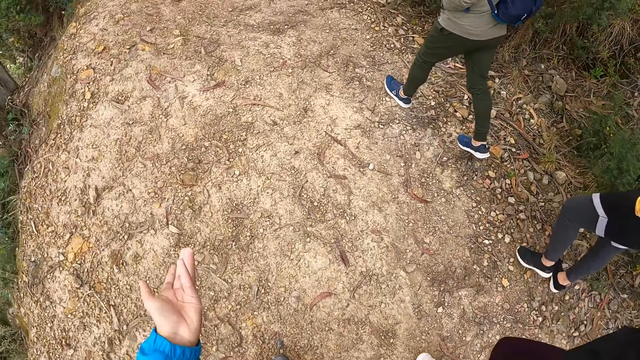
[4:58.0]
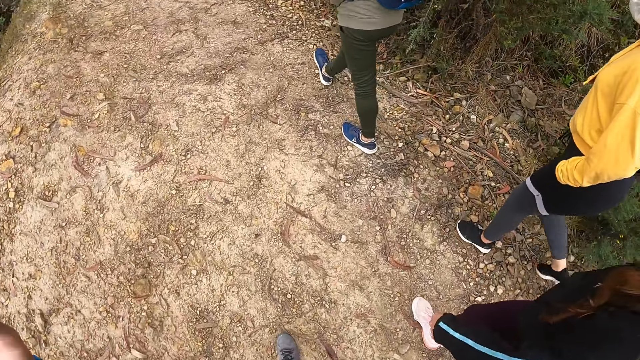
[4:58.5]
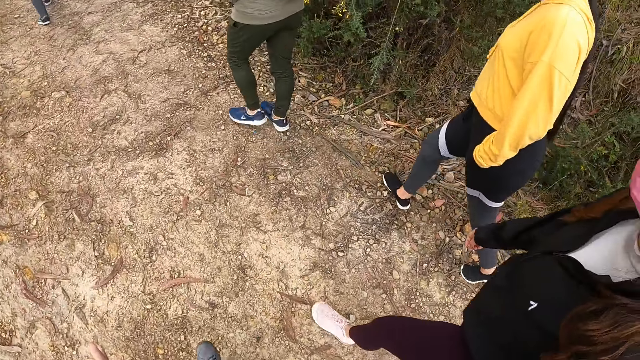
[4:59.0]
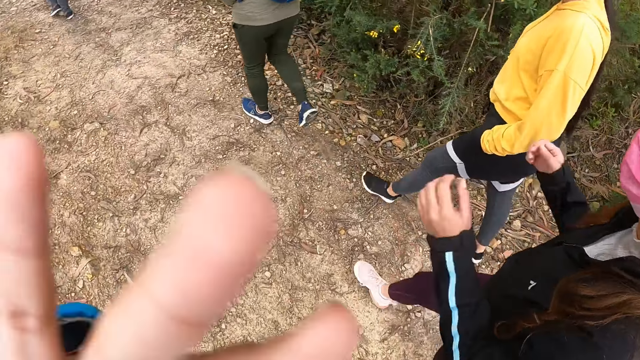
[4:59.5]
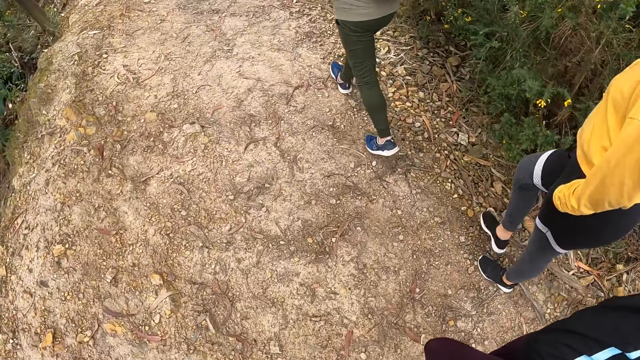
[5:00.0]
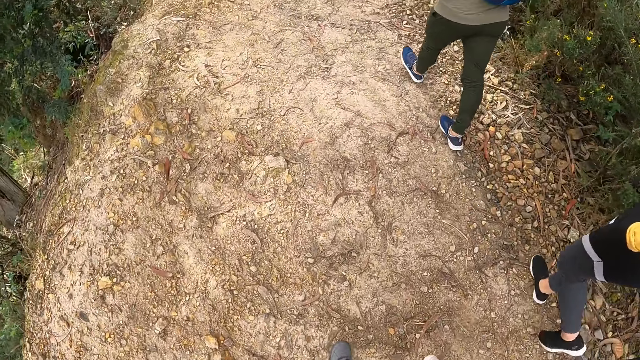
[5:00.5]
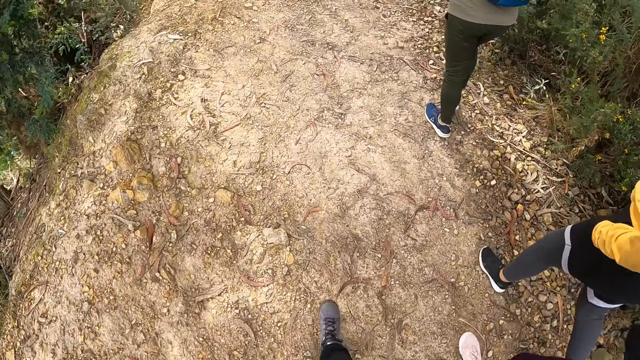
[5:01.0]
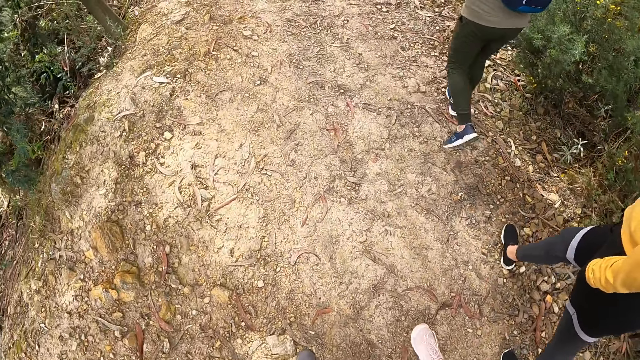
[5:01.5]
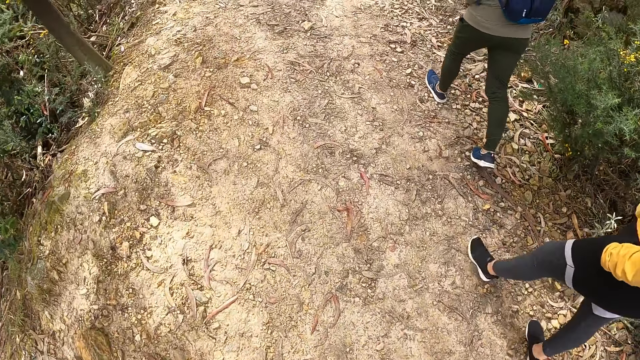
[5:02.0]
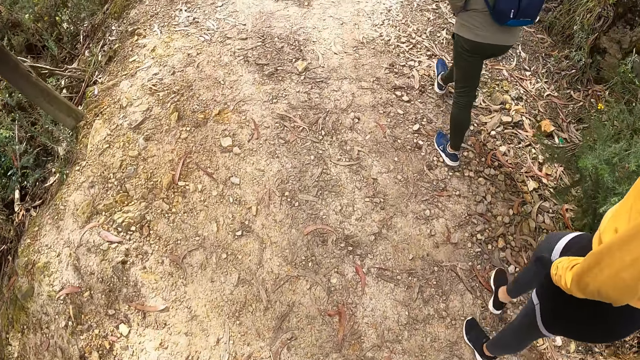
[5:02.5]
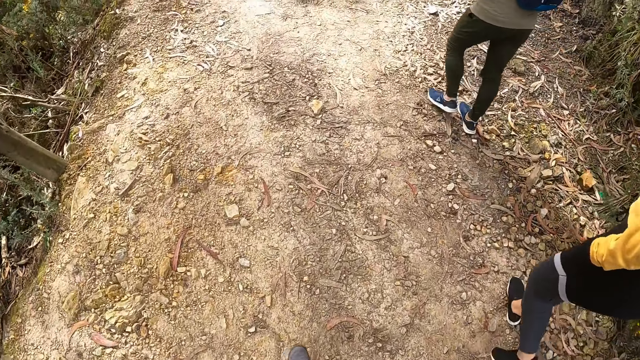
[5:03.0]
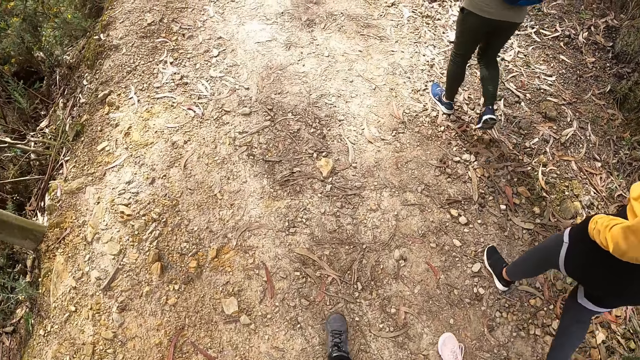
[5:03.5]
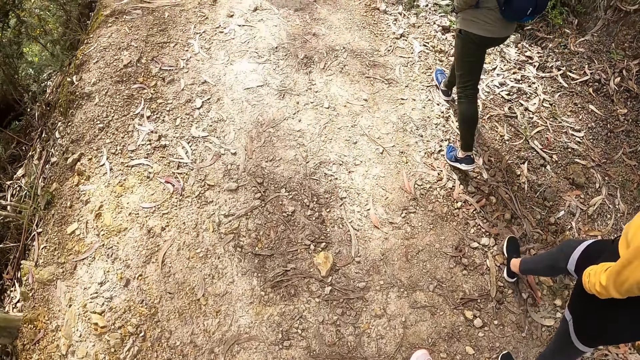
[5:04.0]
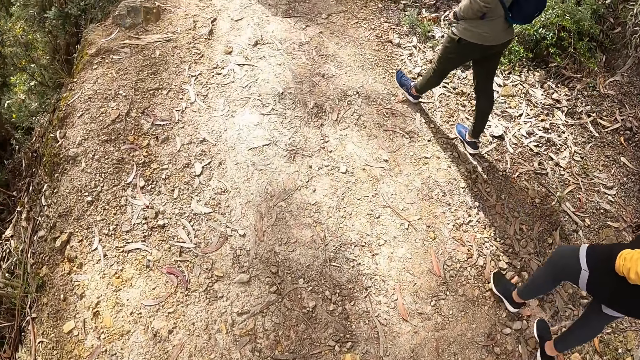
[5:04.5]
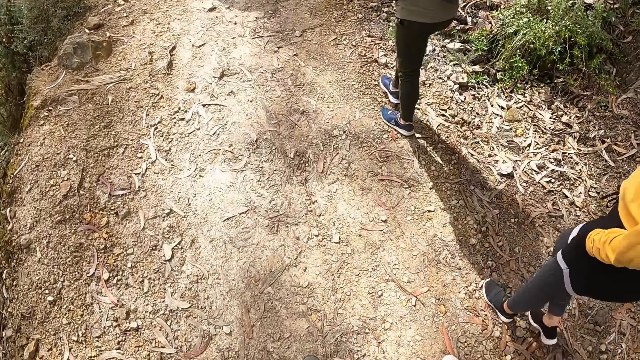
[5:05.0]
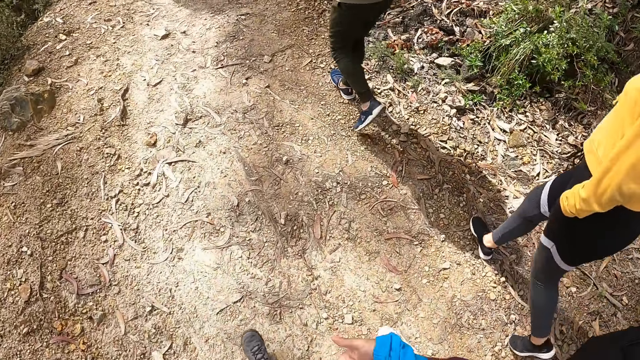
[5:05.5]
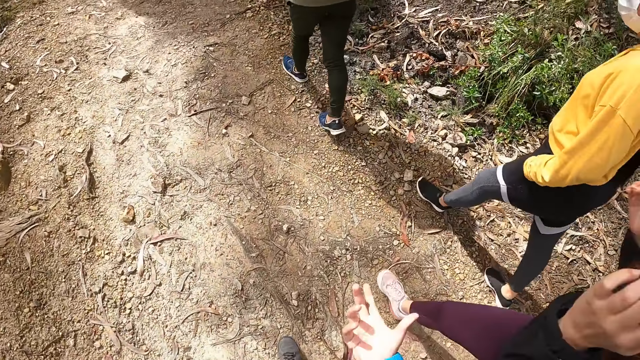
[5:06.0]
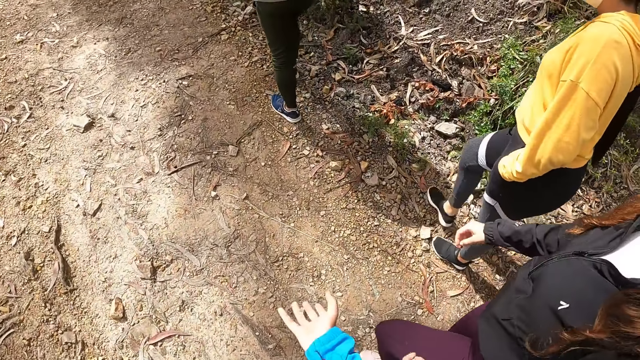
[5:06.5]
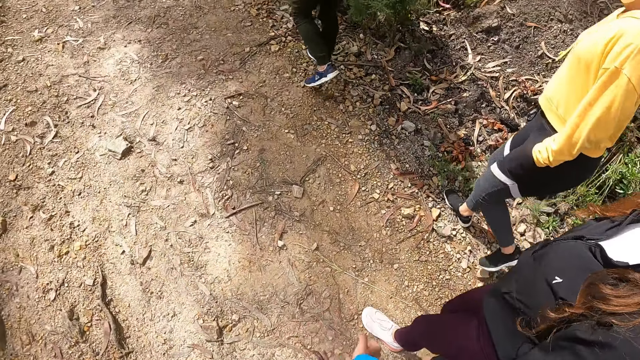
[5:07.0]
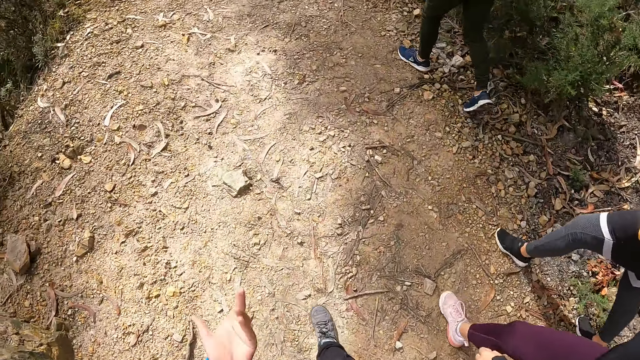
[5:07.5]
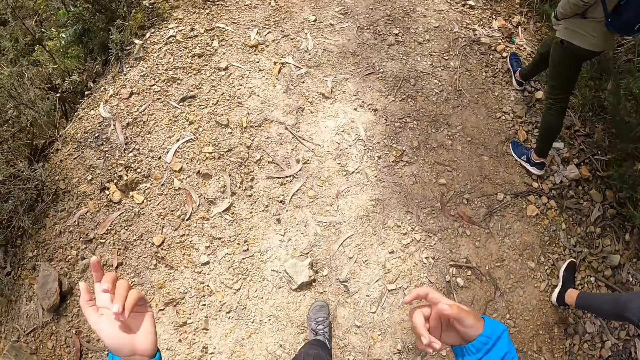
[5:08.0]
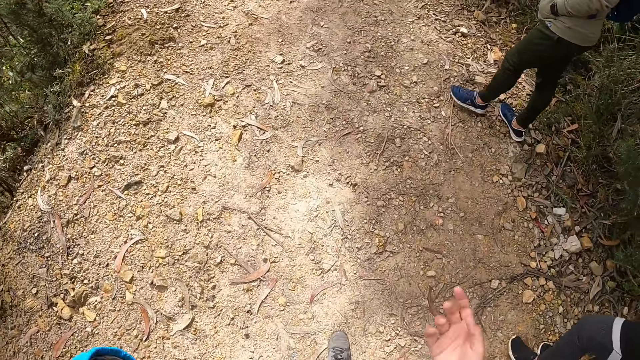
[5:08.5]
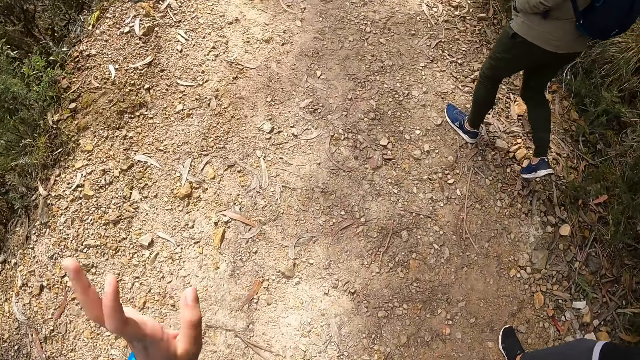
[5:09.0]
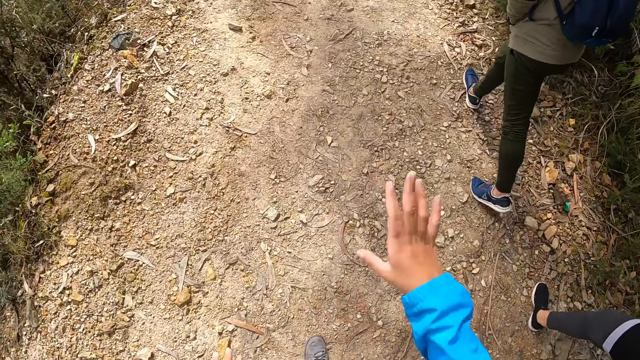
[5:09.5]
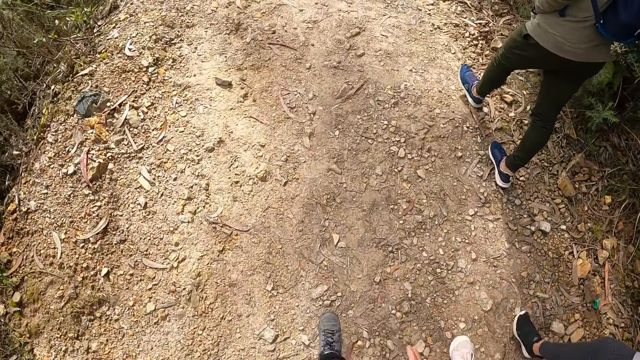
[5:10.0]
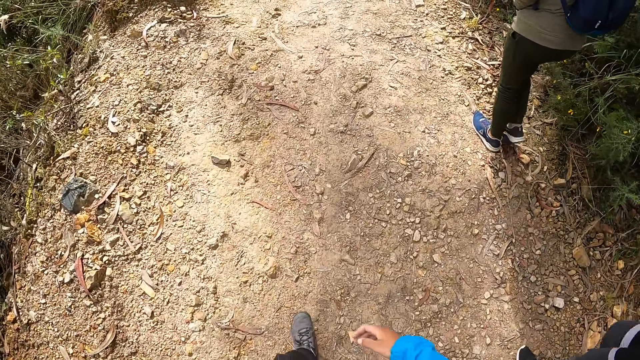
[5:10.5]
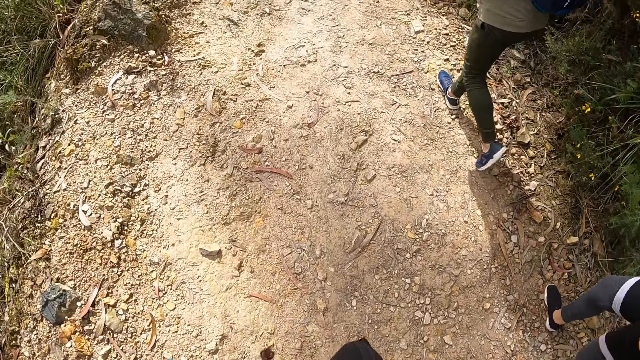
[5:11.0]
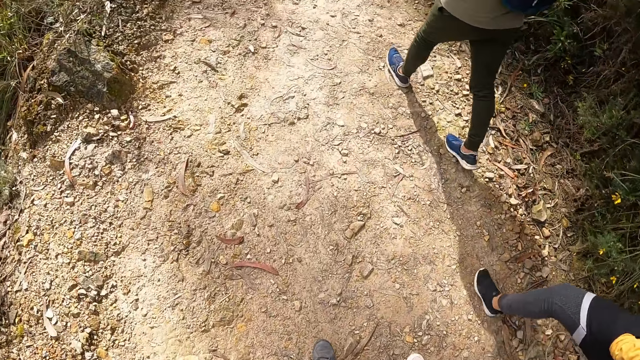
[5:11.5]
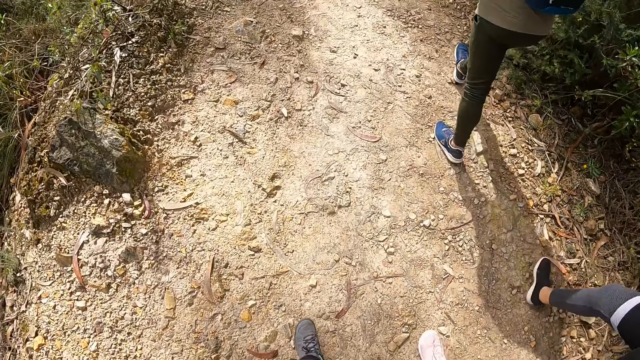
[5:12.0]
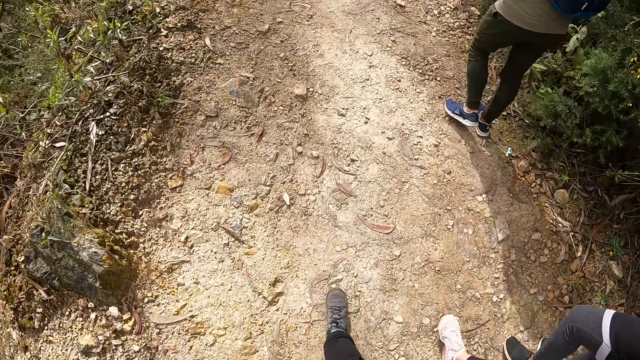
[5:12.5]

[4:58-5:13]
A woman raises her hand. The woman adjusts a camera on her head with both hands. The camera wearer interacts with the woman and another woman.

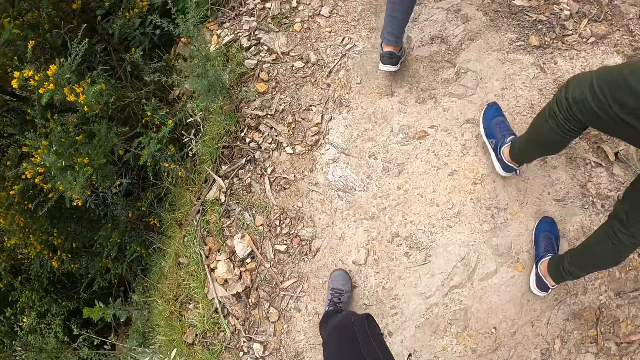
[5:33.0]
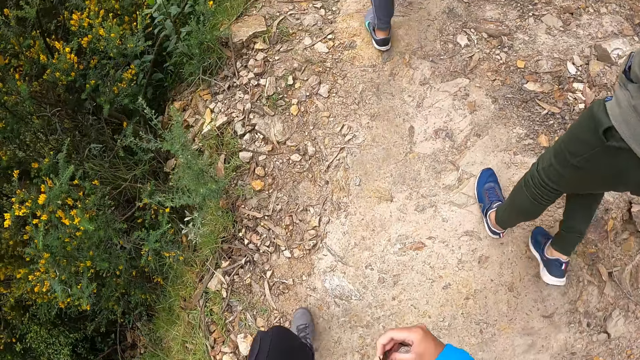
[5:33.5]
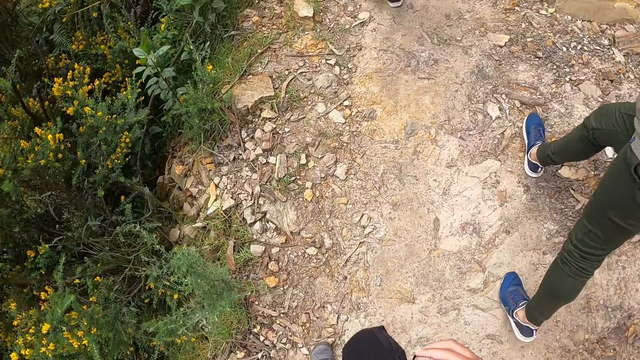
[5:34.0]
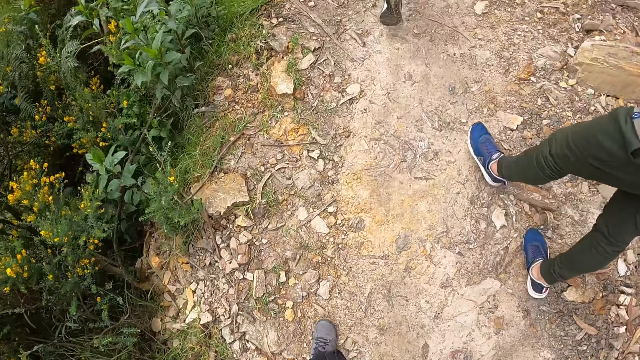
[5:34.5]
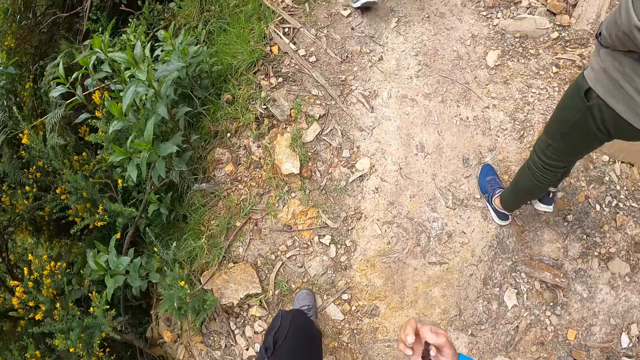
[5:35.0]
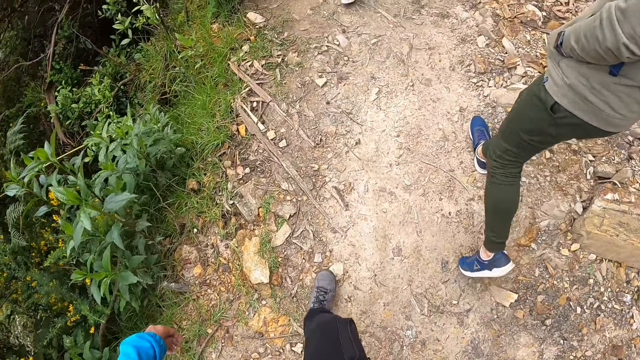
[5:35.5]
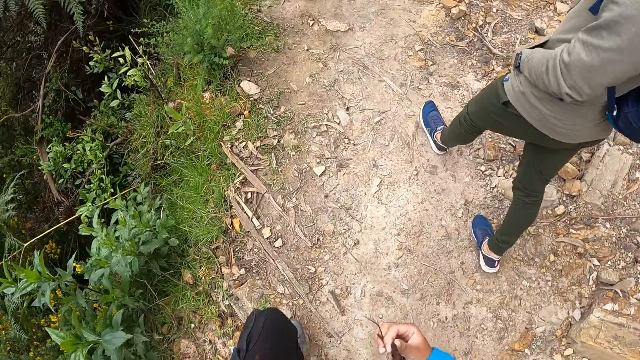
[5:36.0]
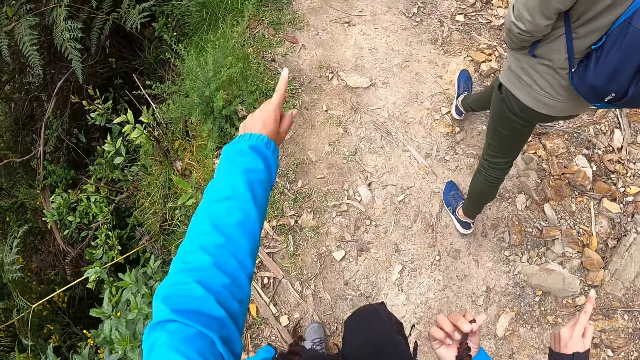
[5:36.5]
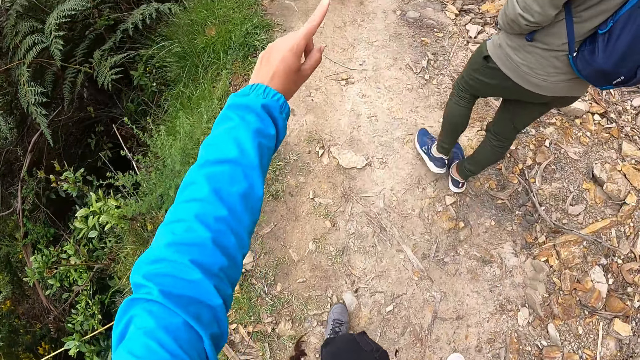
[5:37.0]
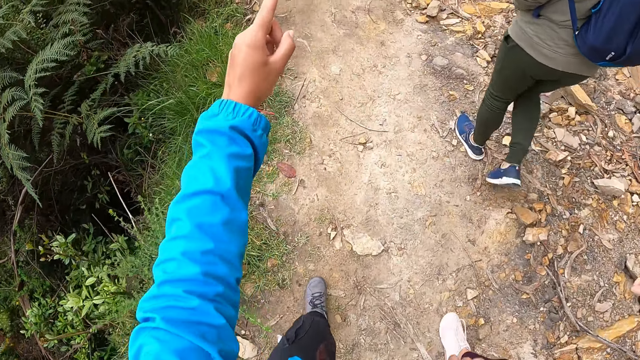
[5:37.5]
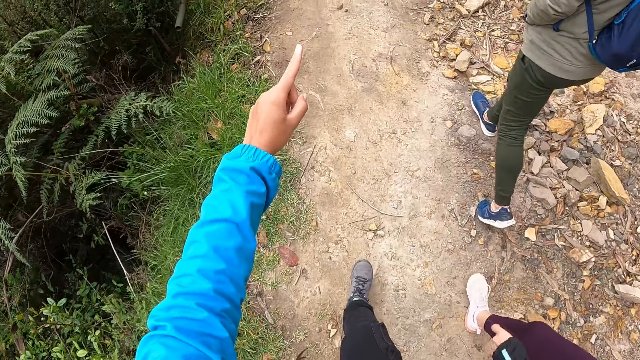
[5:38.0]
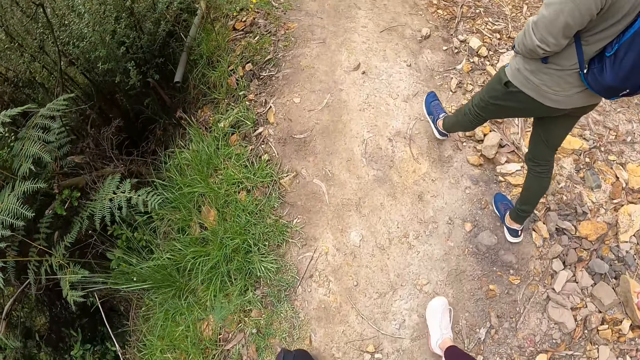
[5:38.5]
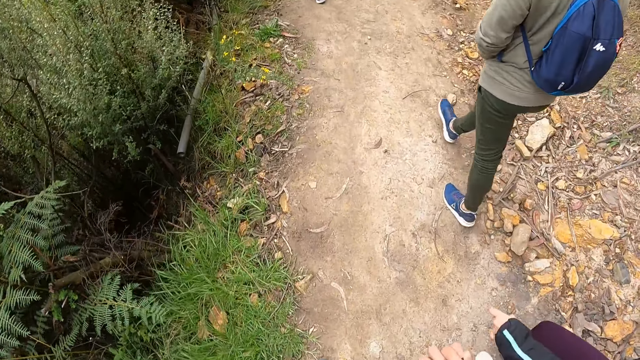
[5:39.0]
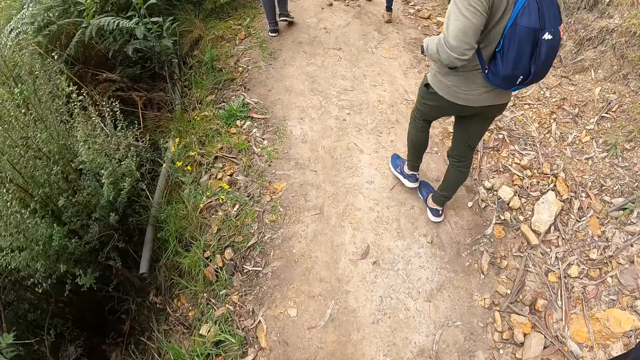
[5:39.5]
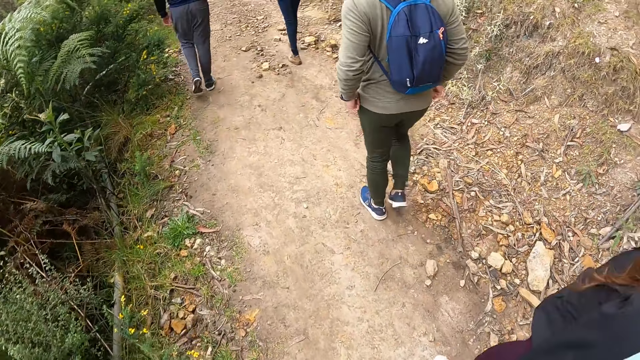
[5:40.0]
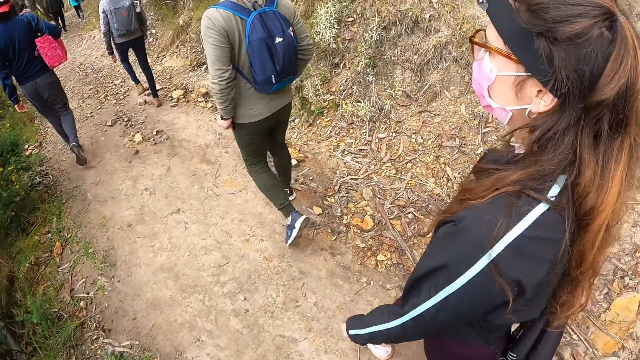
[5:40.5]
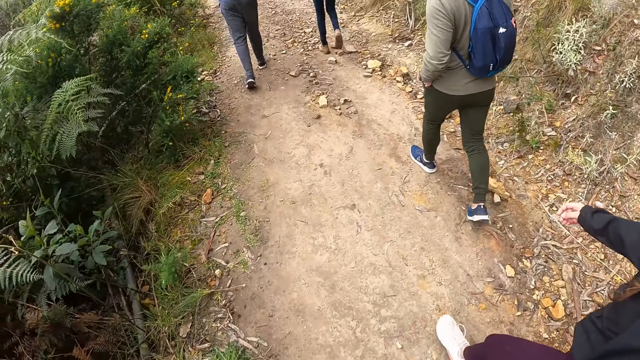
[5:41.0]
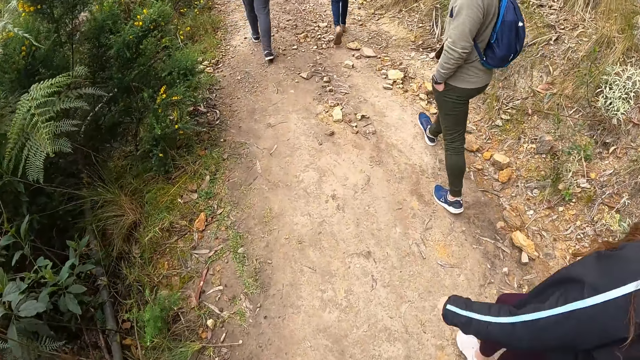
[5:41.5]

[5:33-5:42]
The camera wearer holds her hair with her right hand. A woman points her left index finger forward. The camera wearer points her left index finger forward.
